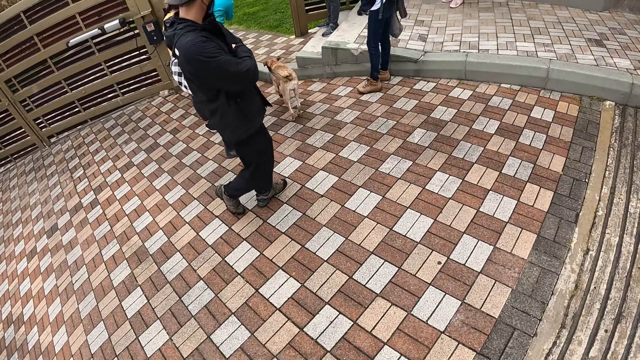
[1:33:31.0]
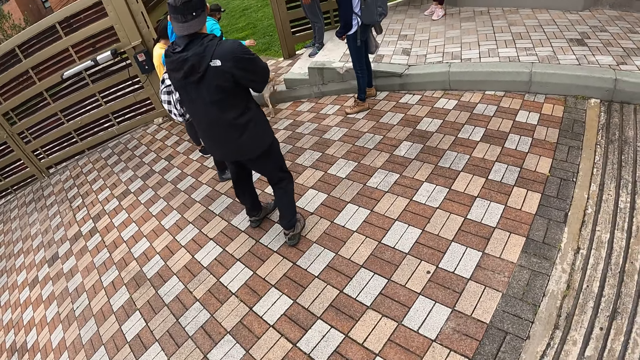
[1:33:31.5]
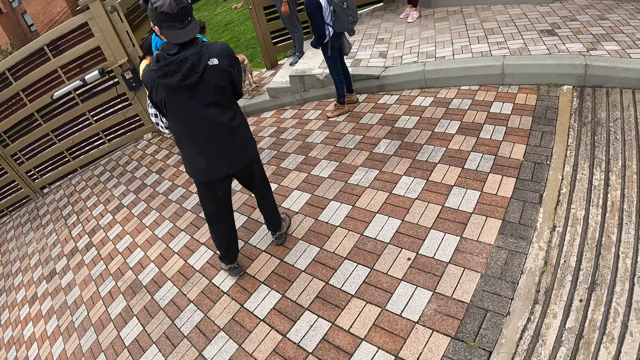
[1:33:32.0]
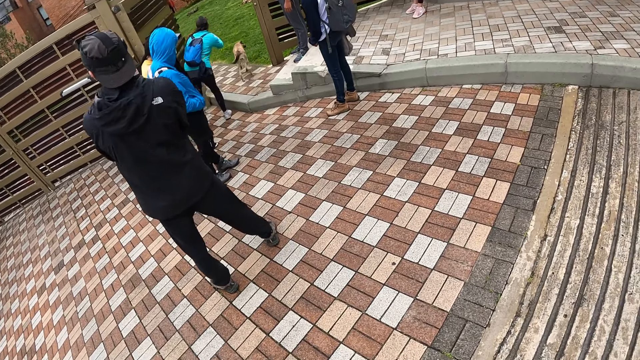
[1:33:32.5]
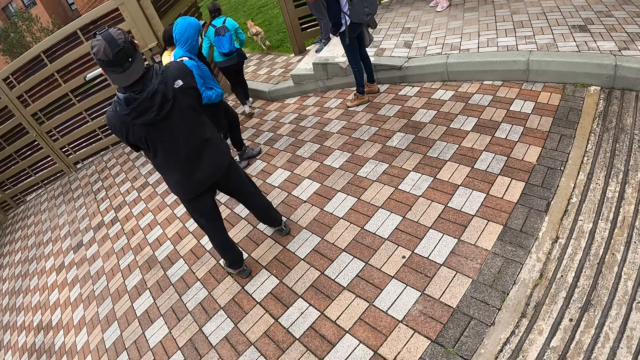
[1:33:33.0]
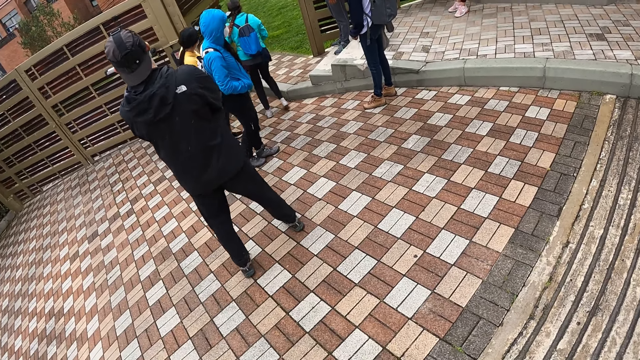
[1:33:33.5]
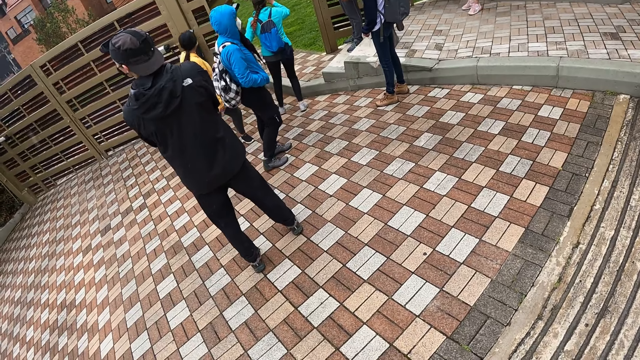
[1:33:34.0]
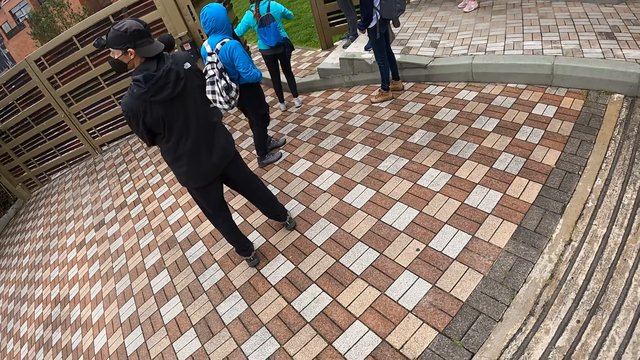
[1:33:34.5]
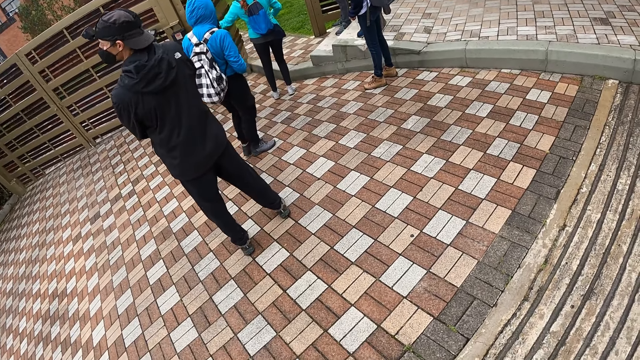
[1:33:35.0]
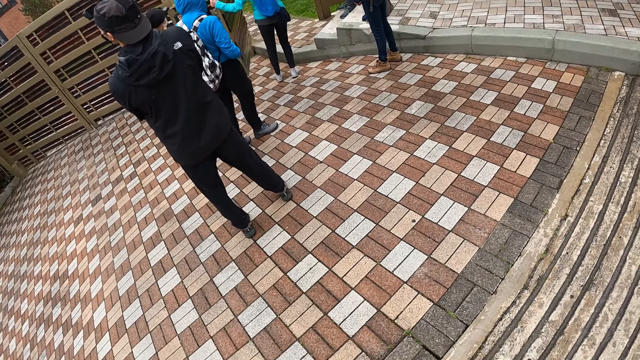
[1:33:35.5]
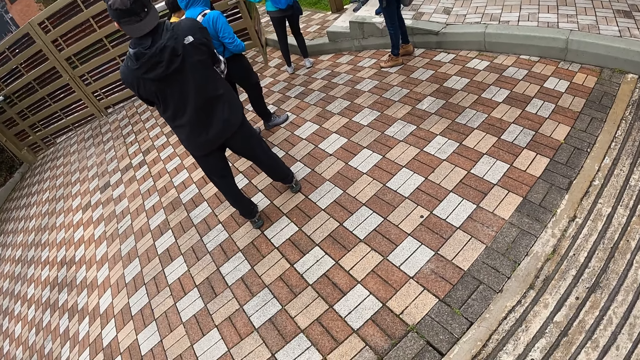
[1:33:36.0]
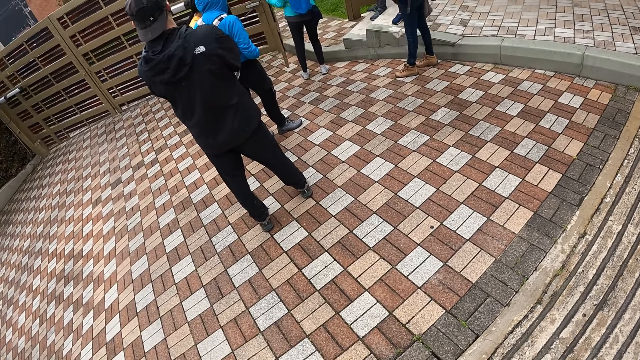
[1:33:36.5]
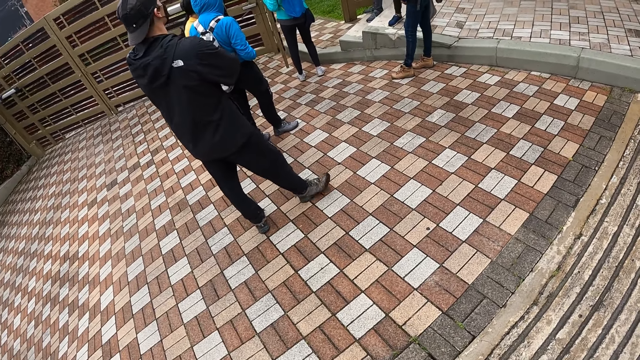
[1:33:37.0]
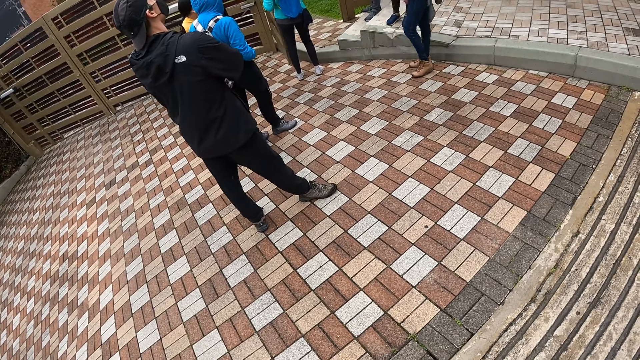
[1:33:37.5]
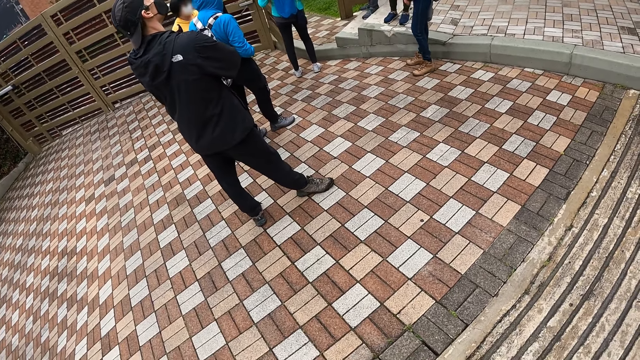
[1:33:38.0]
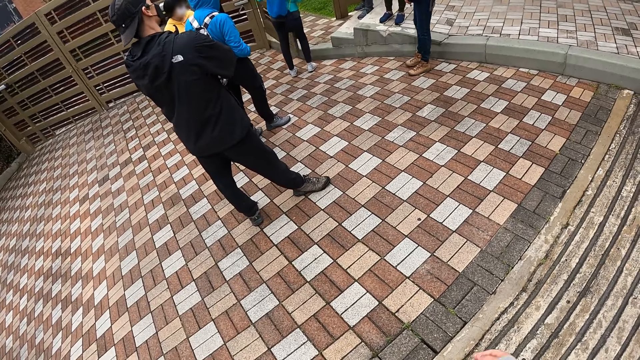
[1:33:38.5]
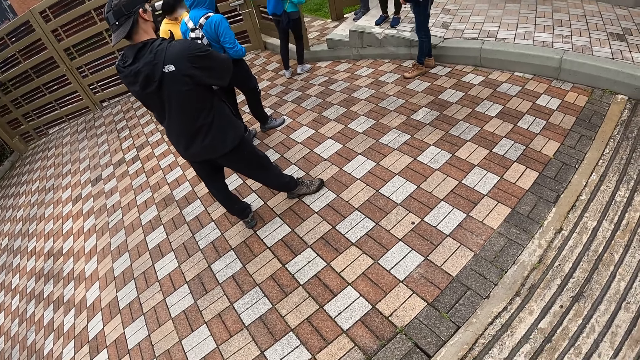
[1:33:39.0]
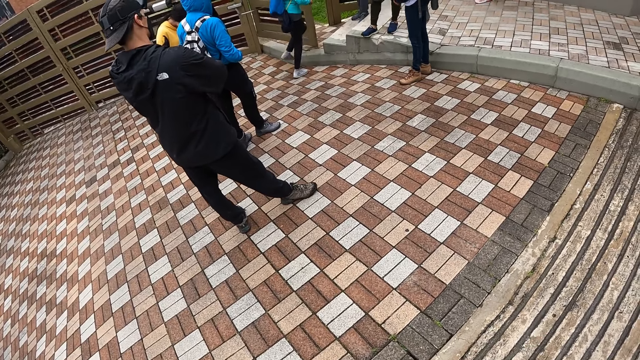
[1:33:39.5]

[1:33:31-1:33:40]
The dog runs out of the compound to the lawn through the door. The woman closes the door with her left hand.

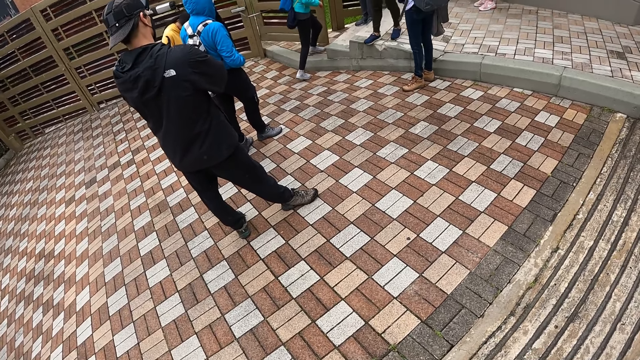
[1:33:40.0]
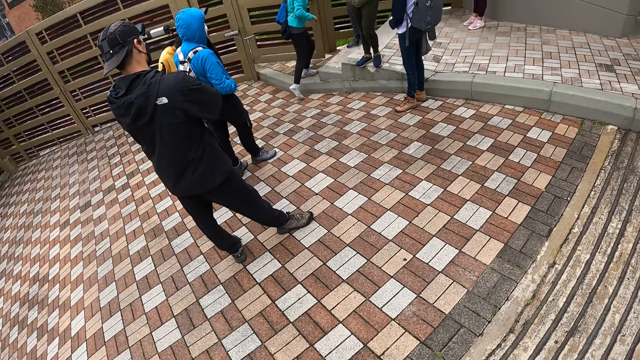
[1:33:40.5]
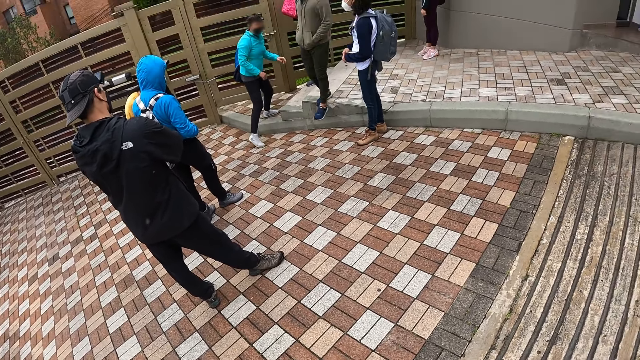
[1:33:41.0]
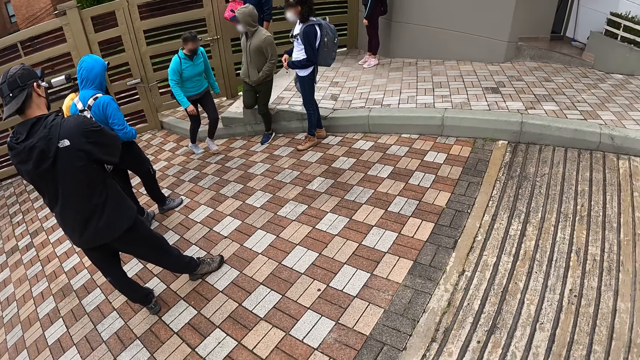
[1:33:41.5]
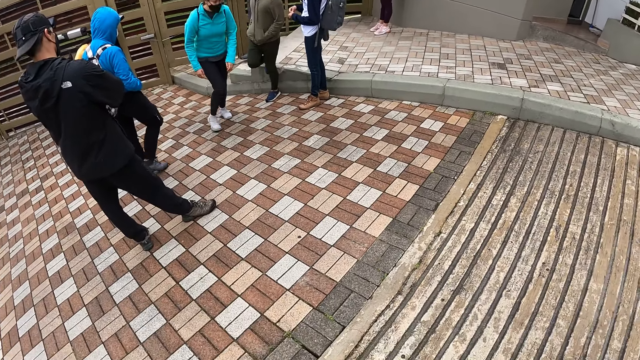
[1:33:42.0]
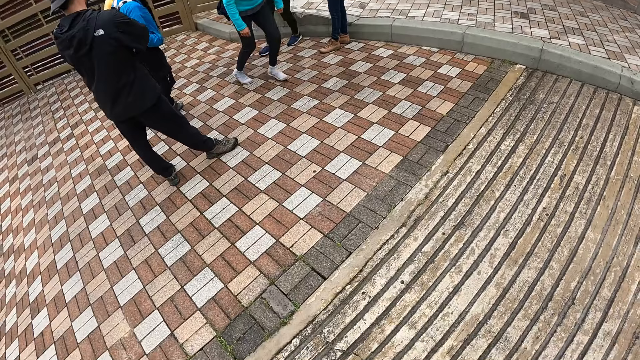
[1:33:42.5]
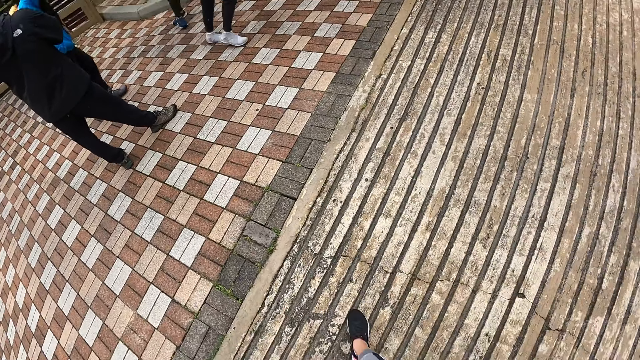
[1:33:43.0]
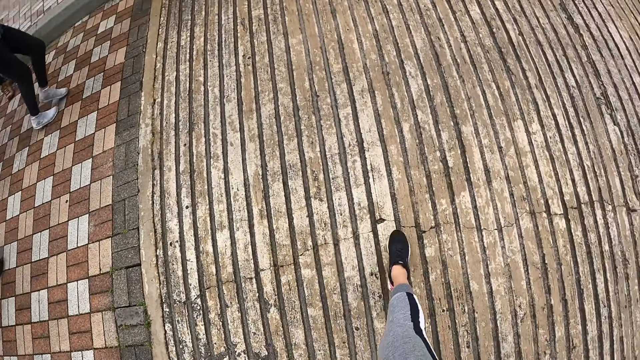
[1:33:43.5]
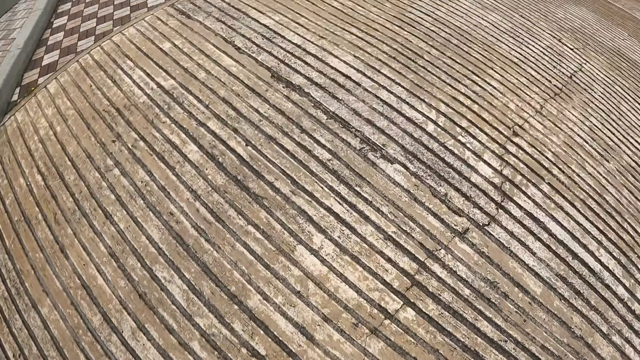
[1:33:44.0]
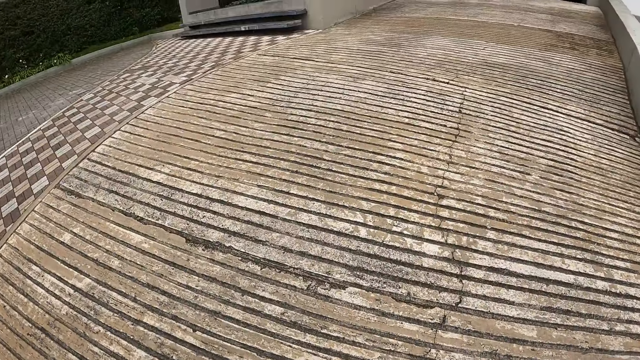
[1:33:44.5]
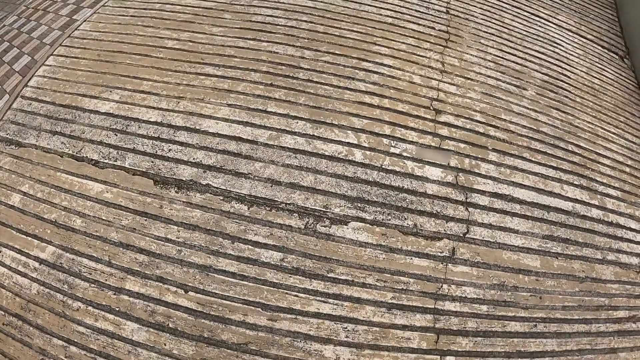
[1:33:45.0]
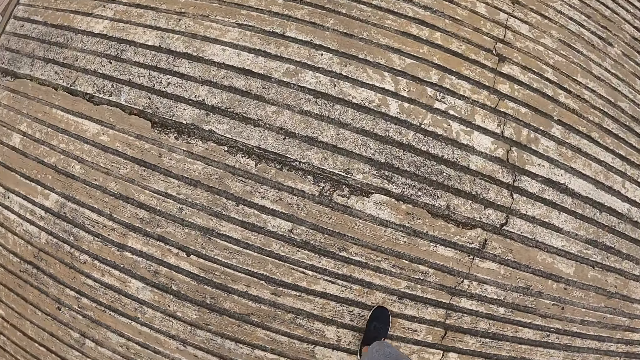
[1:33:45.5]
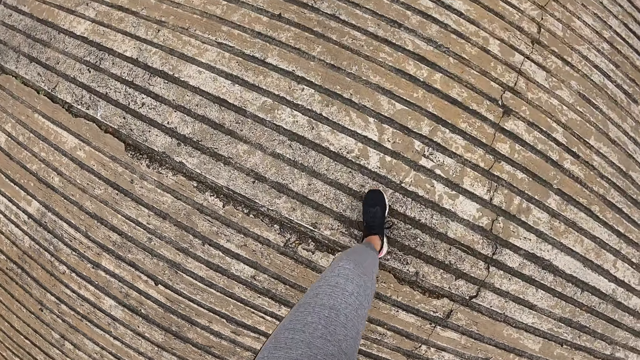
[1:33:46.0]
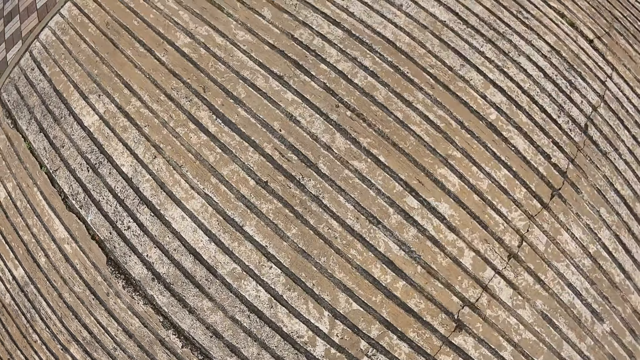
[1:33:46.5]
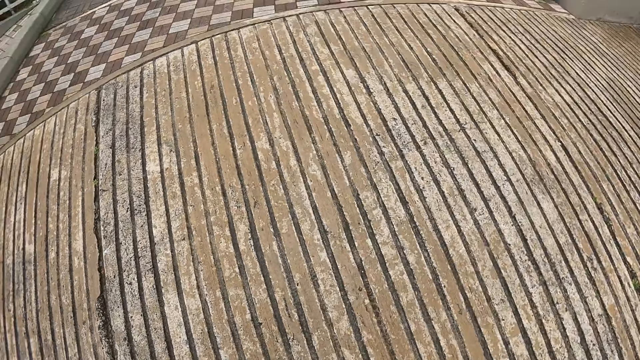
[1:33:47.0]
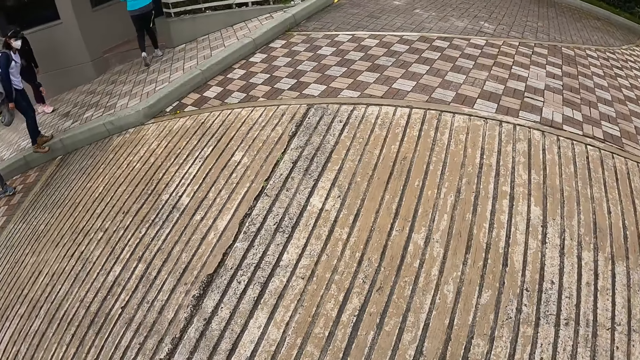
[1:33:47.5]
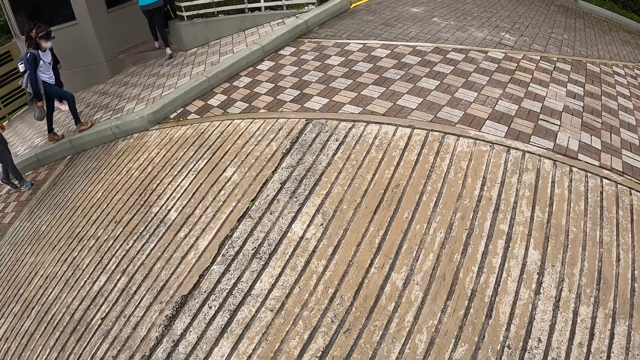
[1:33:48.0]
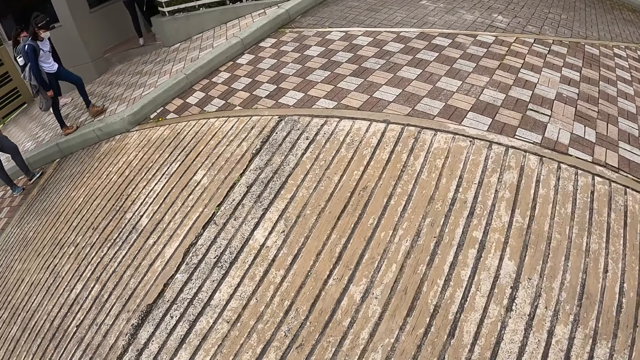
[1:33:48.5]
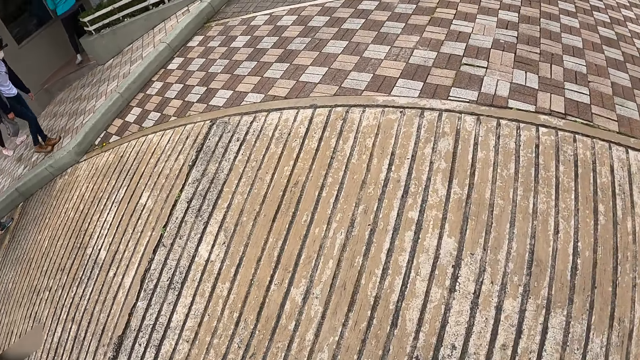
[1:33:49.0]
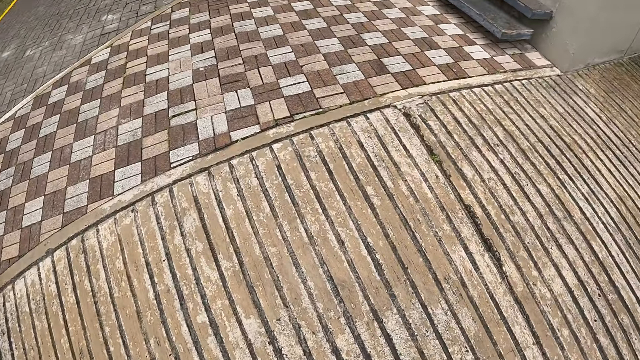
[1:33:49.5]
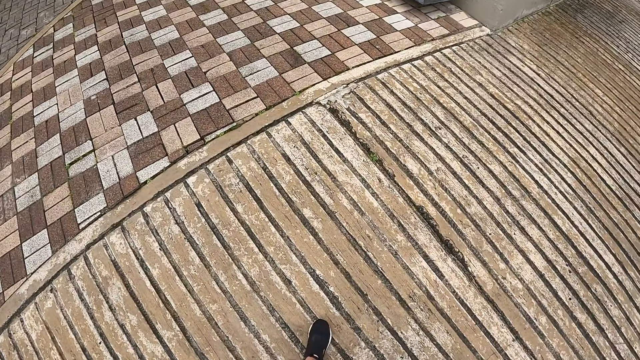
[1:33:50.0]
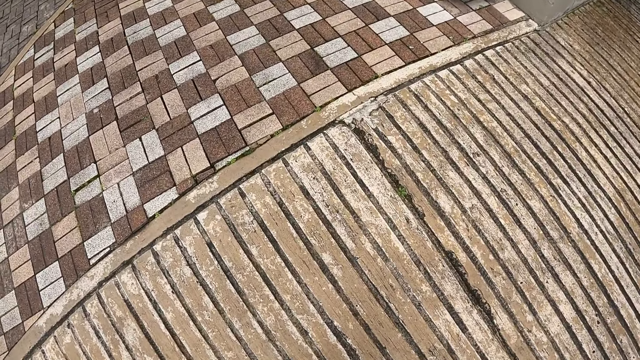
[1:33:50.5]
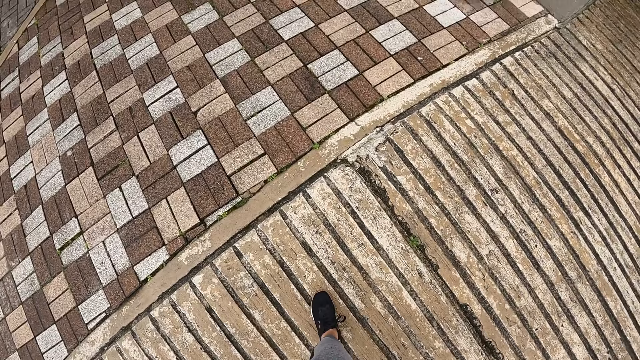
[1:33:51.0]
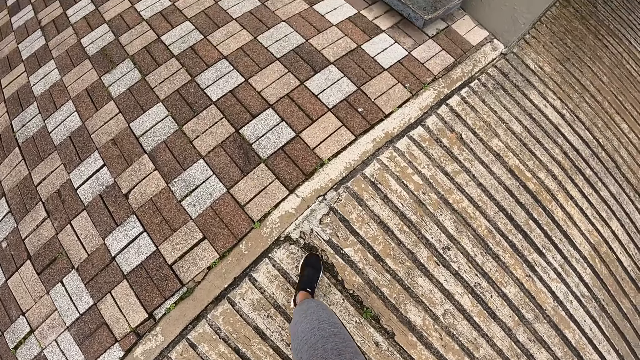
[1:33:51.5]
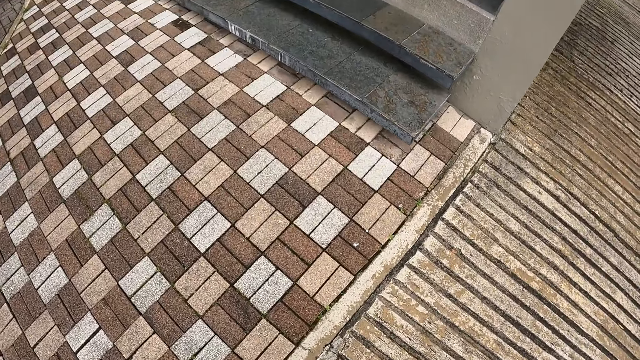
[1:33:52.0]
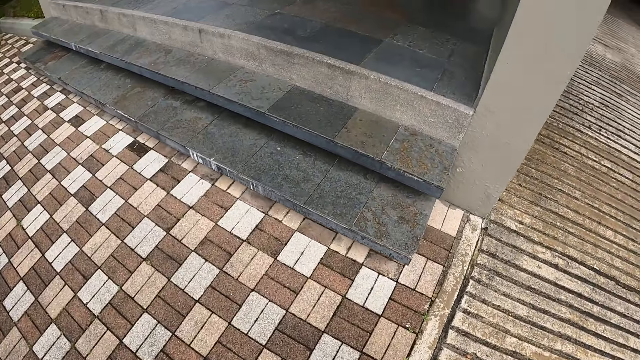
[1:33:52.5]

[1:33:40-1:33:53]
The woman walks through the walkway in the compound. The camera wearer turns around and walks a few steps through the walkway in the compound.
